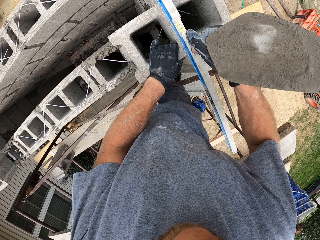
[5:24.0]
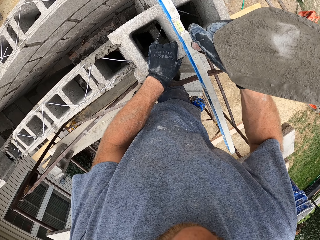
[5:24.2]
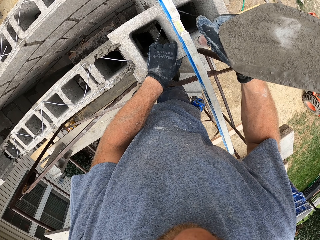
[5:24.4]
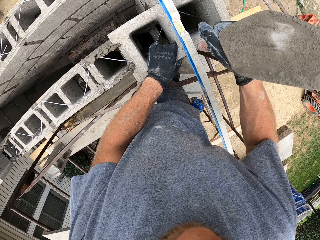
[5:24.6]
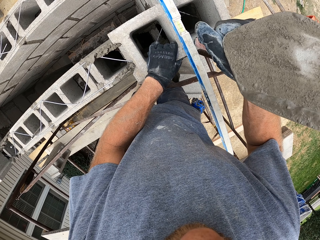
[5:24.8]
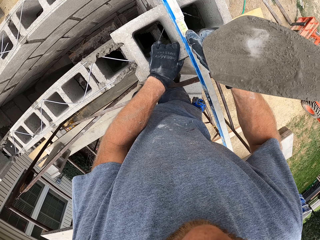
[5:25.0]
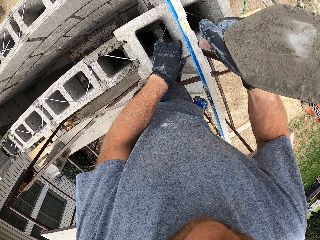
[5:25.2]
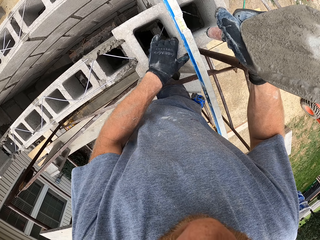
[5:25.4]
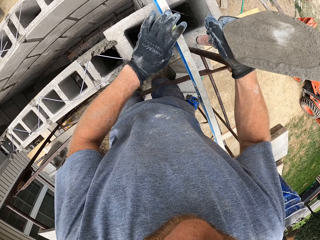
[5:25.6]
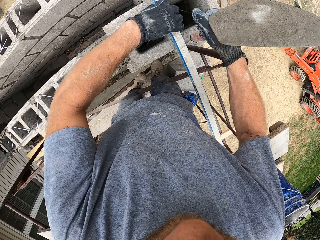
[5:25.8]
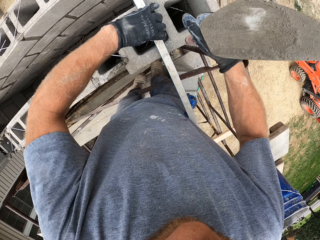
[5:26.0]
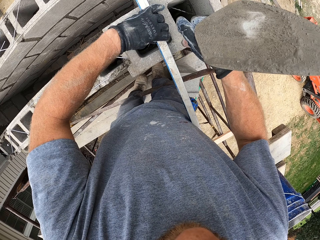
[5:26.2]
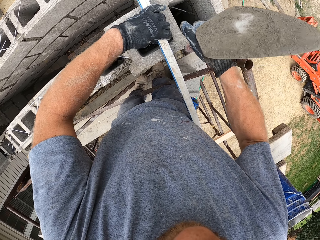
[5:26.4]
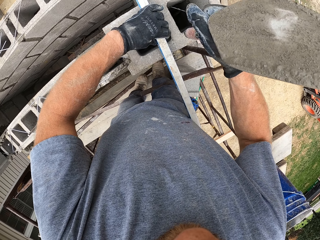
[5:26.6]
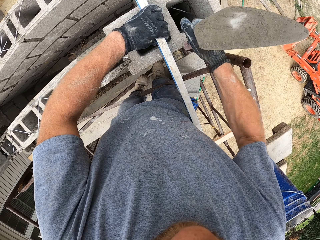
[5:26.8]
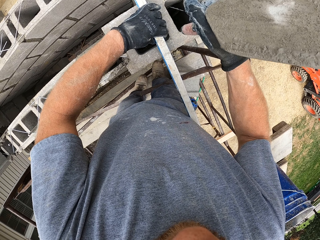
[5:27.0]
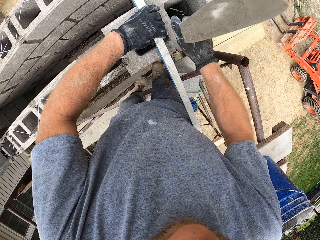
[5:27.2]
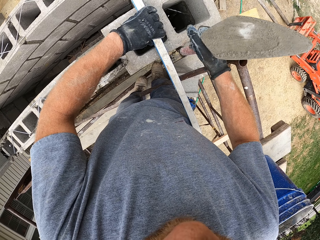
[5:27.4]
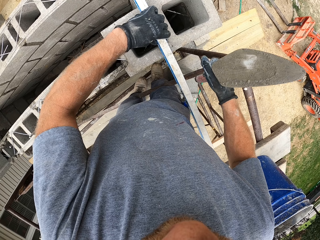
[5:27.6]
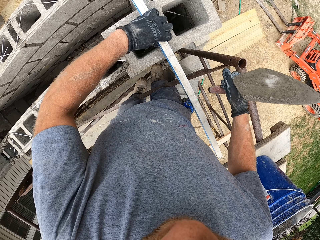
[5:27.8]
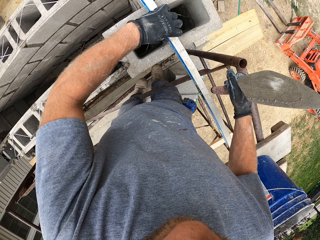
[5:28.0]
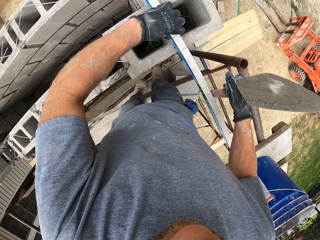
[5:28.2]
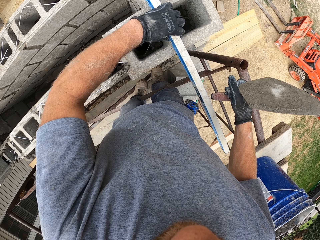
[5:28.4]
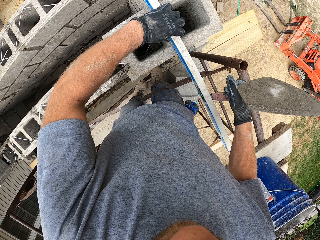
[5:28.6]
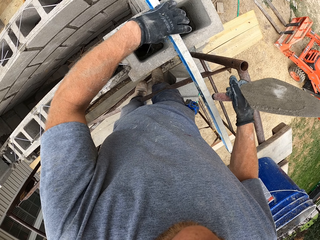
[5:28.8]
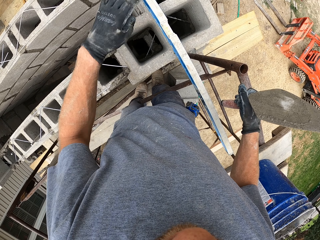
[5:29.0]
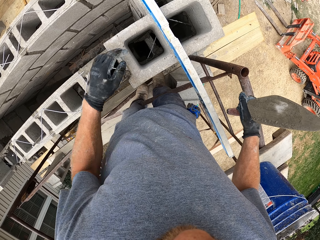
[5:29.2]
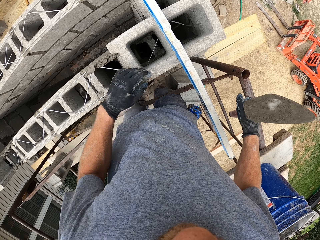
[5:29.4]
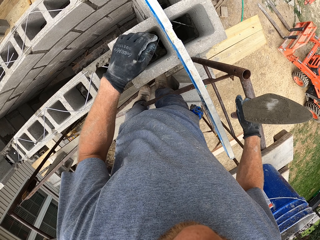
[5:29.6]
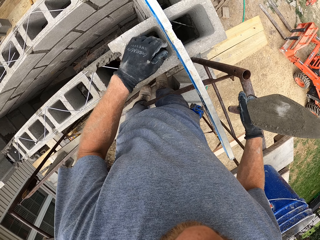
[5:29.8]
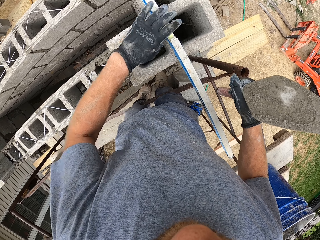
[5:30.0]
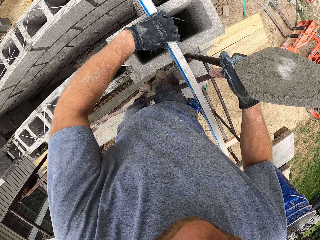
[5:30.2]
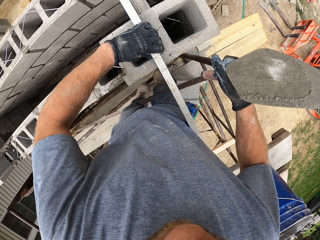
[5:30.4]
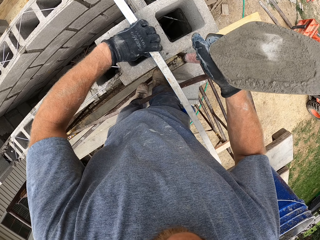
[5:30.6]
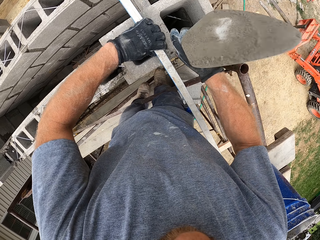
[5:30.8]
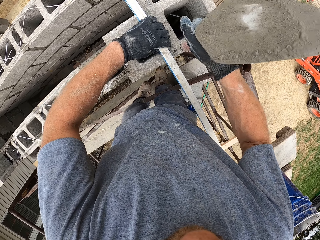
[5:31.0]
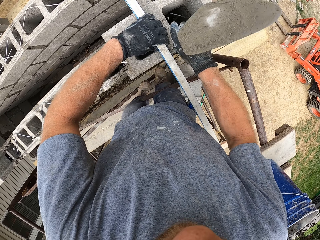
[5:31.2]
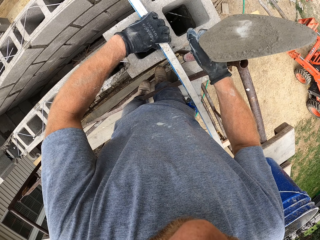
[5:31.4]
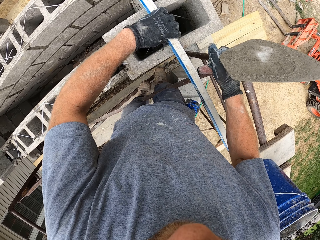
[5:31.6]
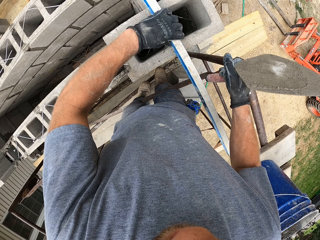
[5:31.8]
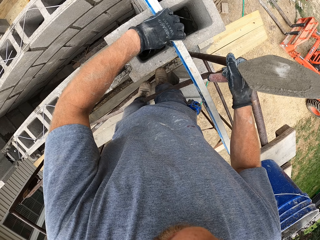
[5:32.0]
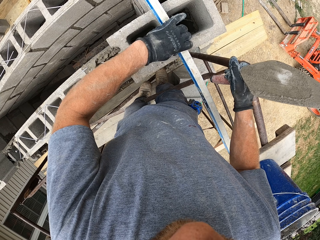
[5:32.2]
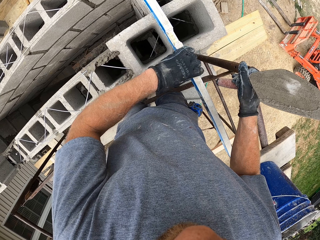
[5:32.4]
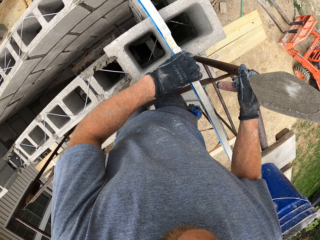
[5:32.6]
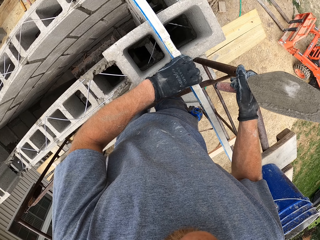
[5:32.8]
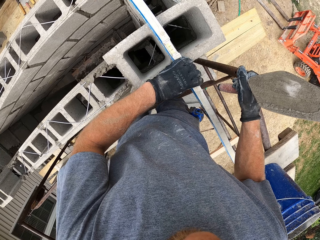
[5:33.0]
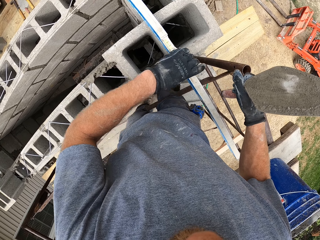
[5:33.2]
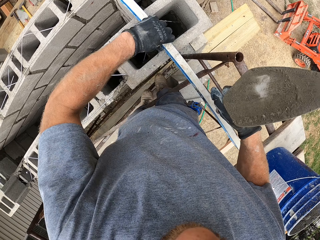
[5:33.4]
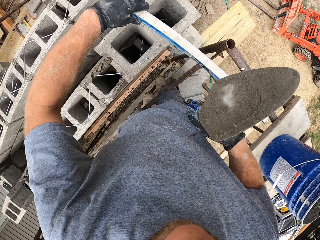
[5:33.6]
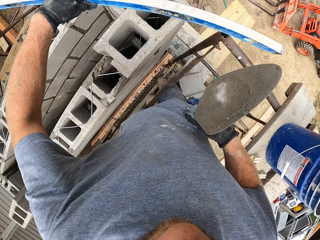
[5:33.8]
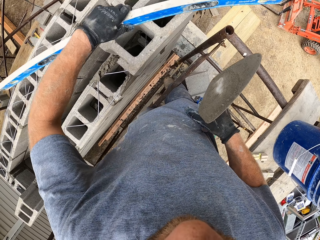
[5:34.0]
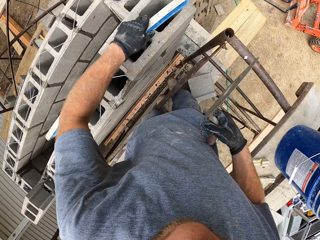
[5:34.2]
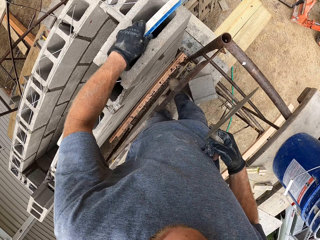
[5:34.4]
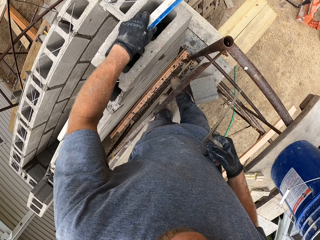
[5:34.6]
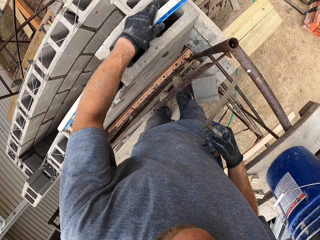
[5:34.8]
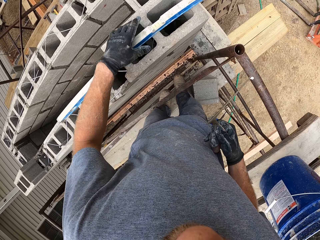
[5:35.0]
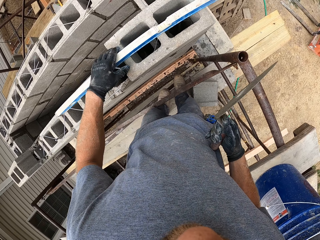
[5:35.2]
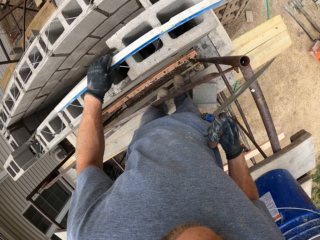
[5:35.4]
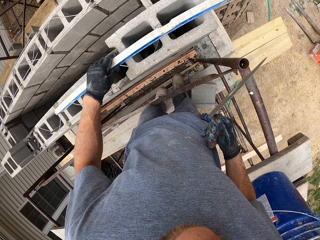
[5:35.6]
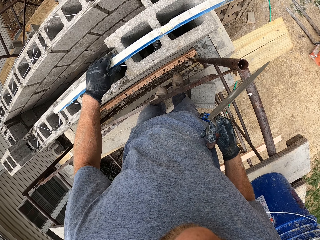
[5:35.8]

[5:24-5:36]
The camera wearer hits the concrete bricks with the trowel handle. They adjust the line level or spirit level on the block wall. They hit the concrete brick with the trowel handle. They adjust the line level on the block wall. They adjust the line level on the block wall again. They hit the concrete bricks with the trowel handle. They adjust the line level on the block wall. They reposition the line level on the block wall. They pick up the spirit level and place the spirit level on the concrete bricks.

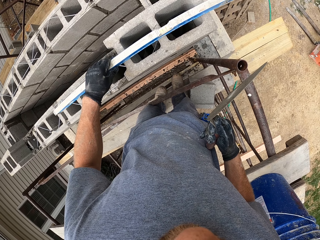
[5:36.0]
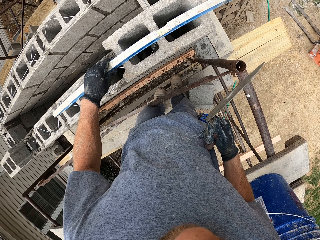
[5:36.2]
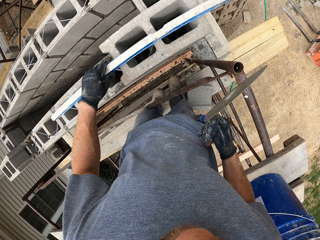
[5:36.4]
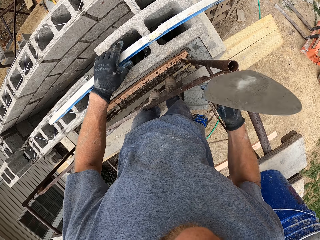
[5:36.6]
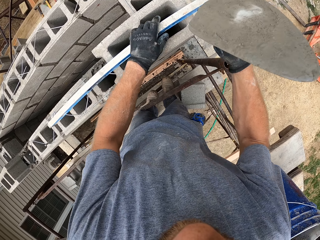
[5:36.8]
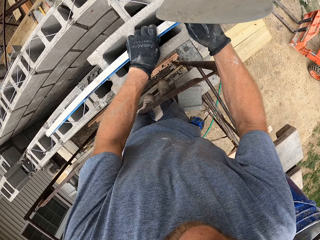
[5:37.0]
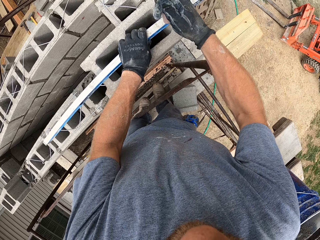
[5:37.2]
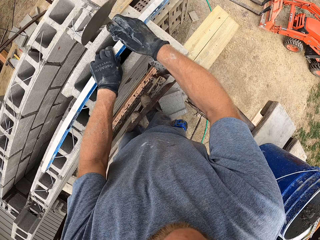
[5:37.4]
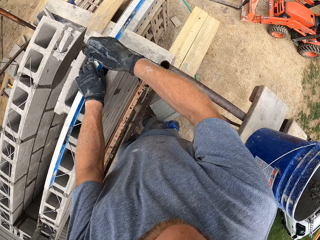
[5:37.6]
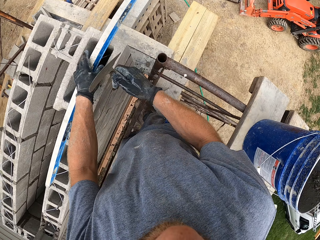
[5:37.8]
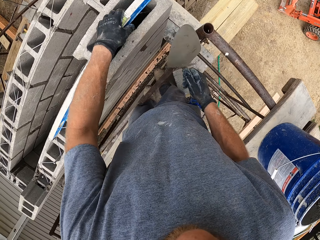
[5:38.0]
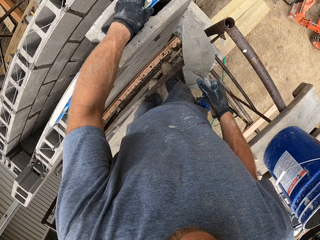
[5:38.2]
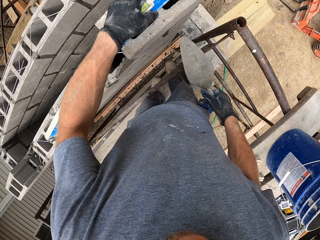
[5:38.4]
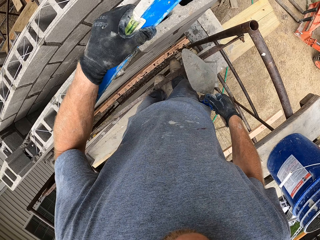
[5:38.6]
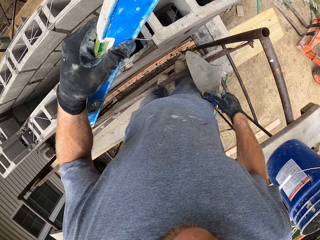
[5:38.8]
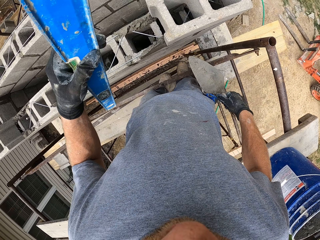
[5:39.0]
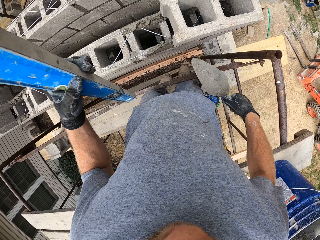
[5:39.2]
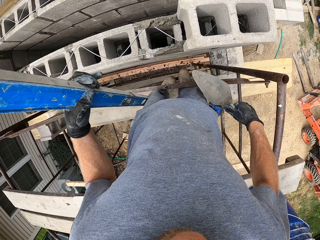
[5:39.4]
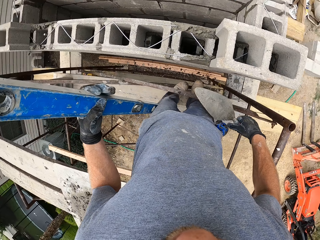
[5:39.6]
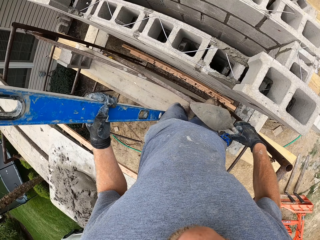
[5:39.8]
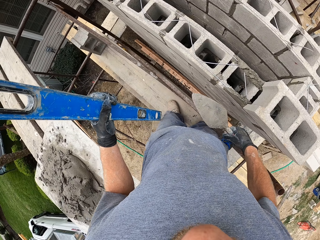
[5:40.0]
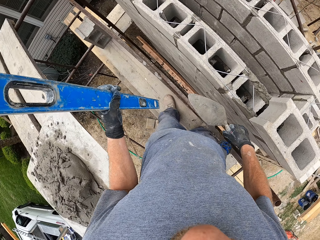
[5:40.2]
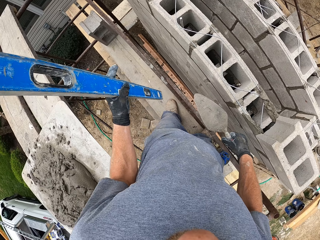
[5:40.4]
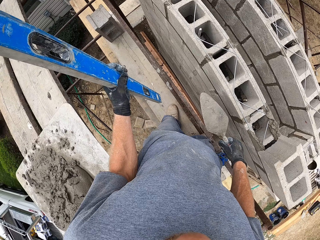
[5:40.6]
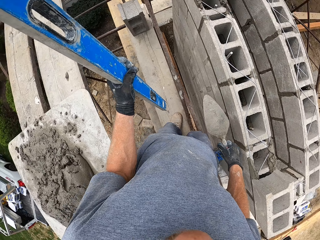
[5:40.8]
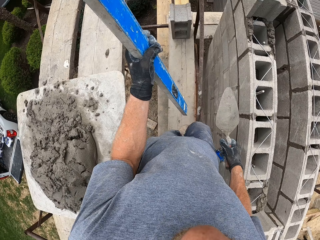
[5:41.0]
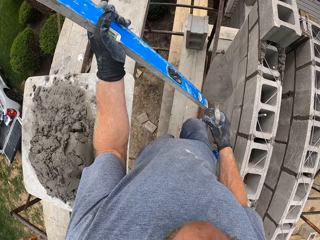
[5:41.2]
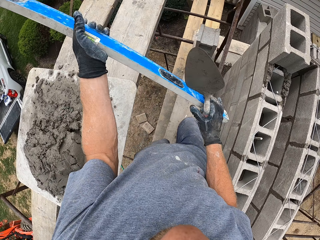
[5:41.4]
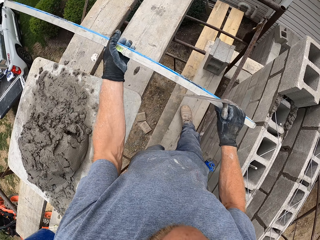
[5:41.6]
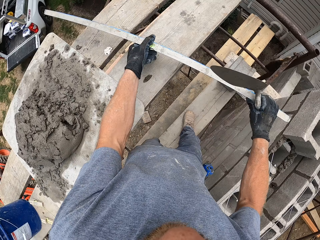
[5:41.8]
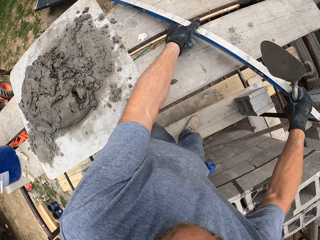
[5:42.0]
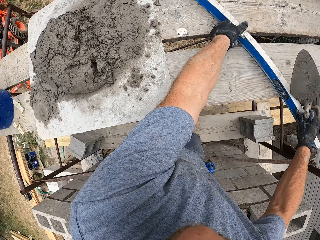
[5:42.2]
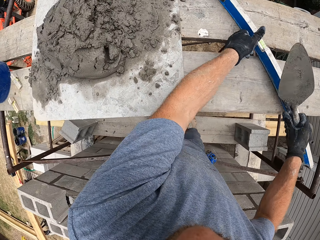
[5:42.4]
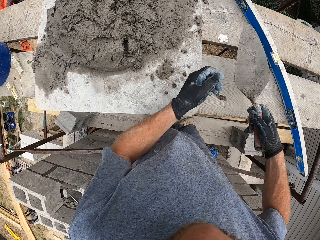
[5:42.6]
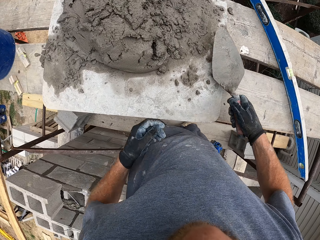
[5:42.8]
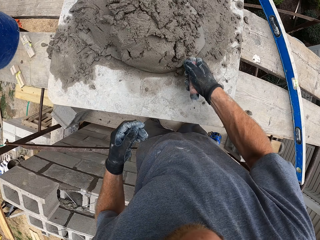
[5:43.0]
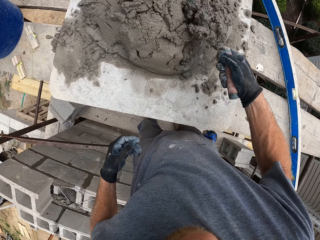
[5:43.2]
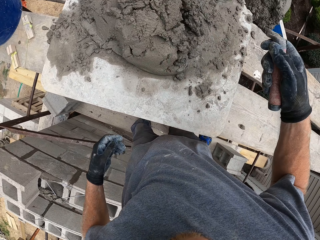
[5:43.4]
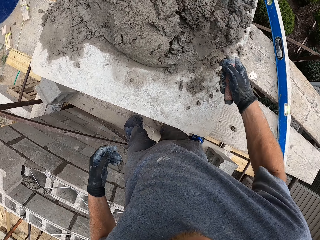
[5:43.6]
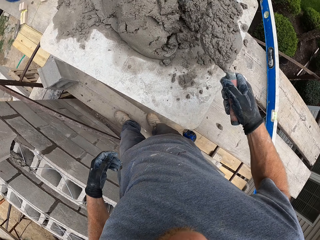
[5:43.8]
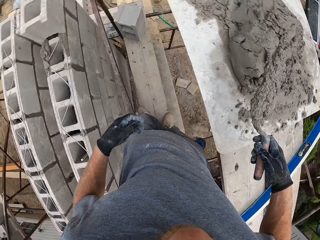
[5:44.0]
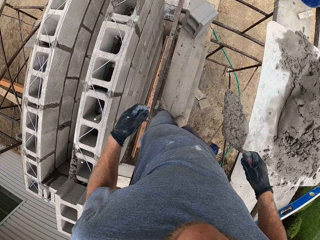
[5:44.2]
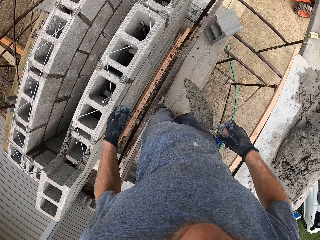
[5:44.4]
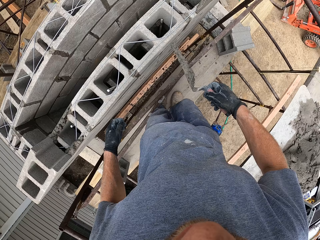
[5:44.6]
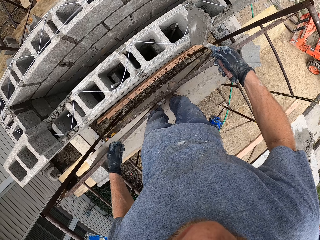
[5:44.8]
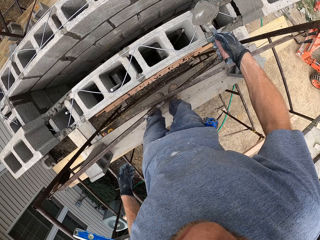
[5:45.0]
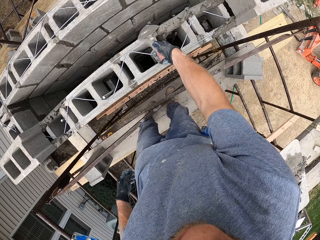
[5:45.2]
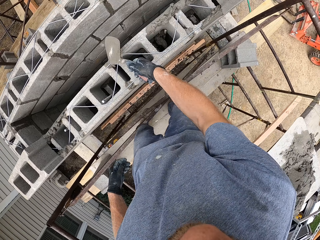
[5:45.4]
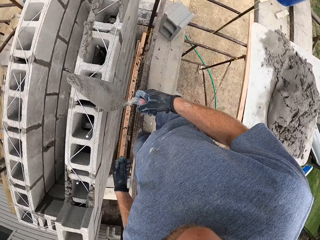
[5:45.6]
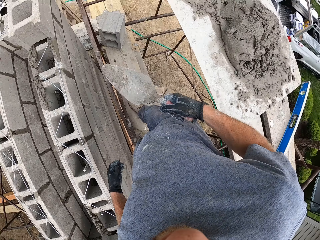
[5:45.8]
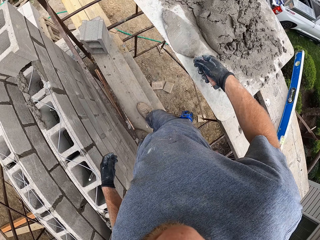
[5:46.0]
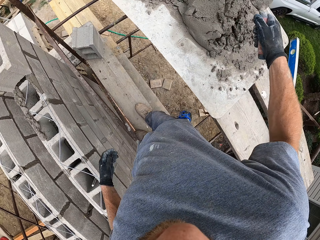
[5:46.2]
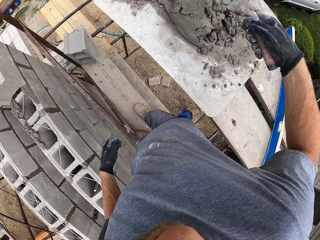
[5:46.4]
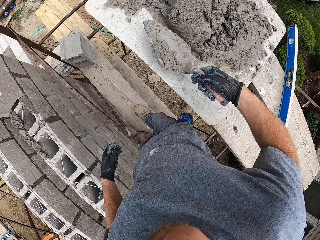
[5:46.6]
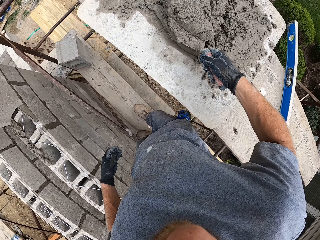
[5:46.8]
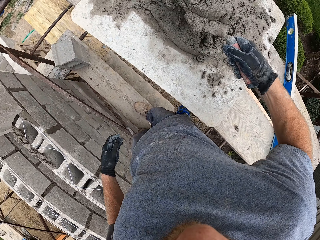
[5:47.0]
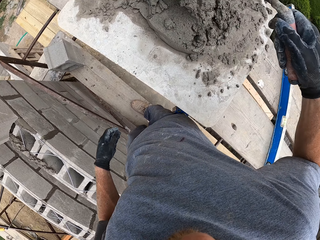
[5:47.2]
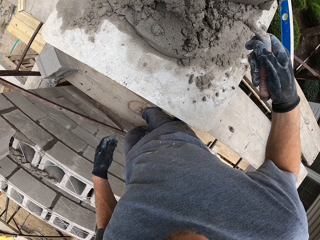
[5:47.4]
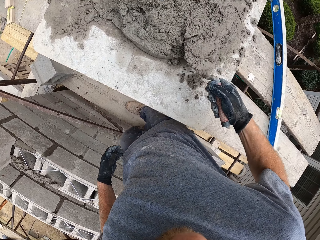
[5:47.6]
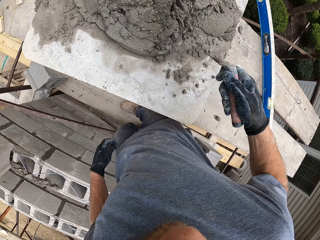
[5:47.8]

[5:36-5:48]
The camera wearer hits the line level with the trowel. They hit the concrete bricks with the trowel handle. They pick up the line level on the block wall. They drop the line level on a plank. They scoop mortar on the plank with the trowel. They pour the mortar on the block wall. They scoop mortar on the plank with the trowel.
